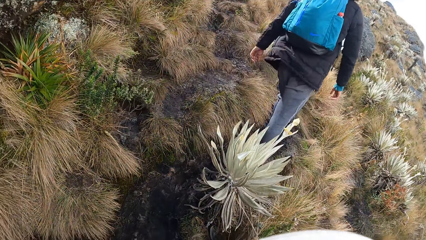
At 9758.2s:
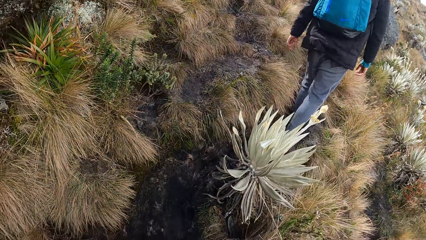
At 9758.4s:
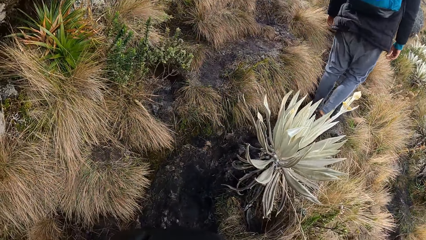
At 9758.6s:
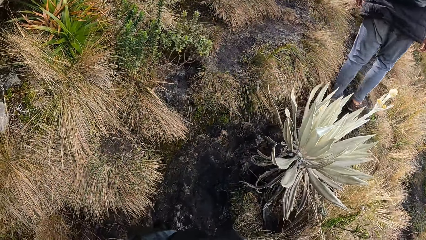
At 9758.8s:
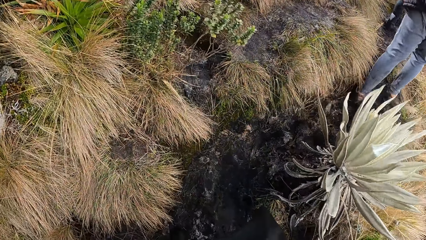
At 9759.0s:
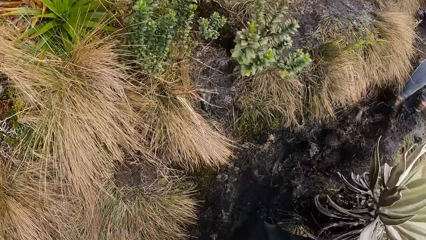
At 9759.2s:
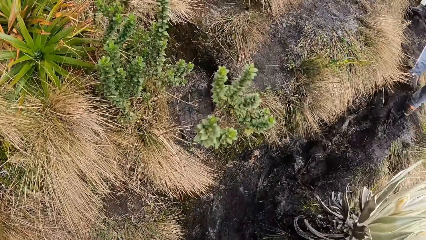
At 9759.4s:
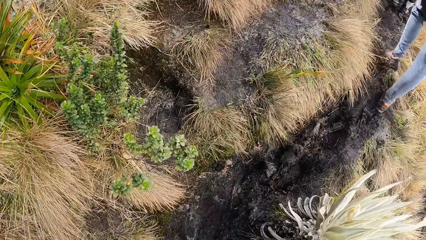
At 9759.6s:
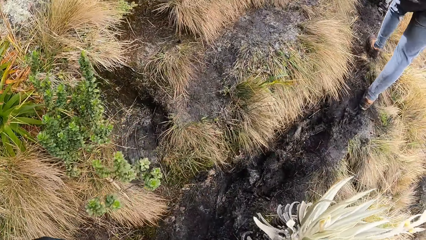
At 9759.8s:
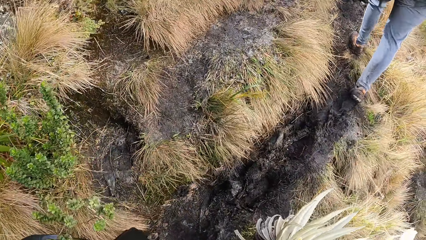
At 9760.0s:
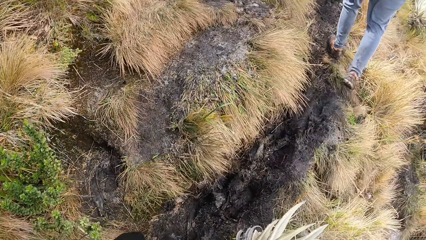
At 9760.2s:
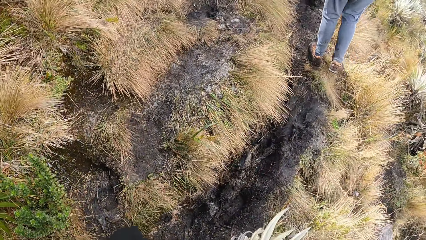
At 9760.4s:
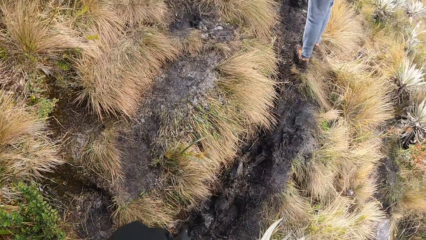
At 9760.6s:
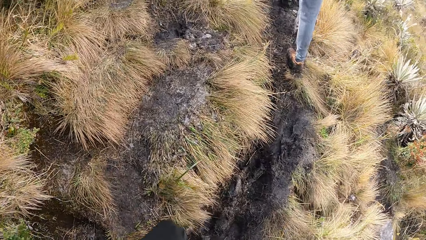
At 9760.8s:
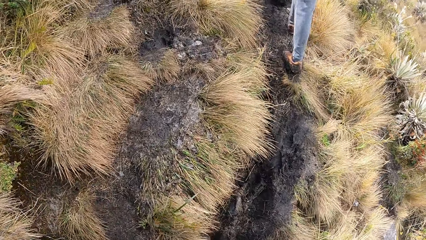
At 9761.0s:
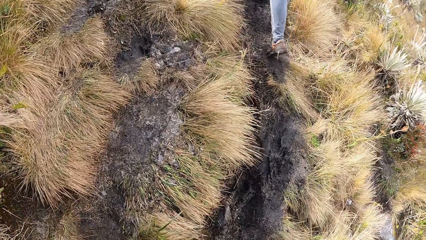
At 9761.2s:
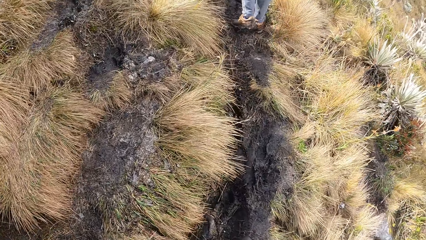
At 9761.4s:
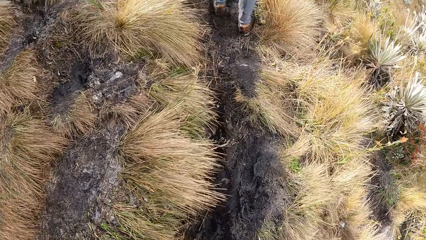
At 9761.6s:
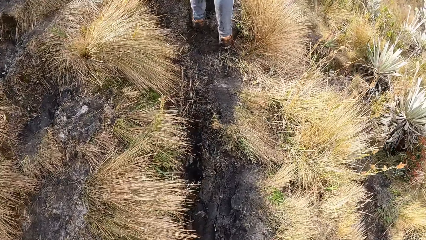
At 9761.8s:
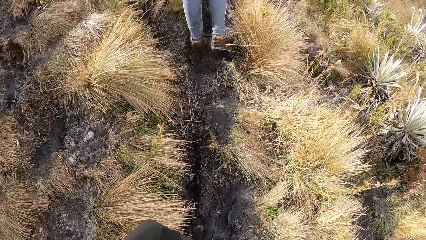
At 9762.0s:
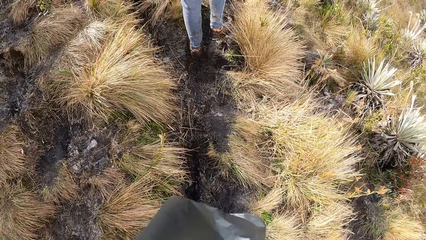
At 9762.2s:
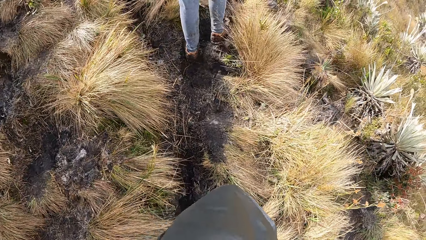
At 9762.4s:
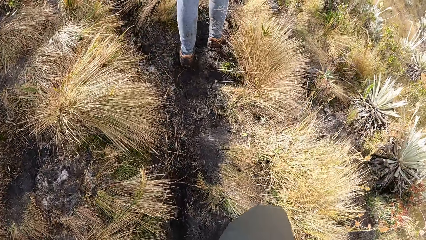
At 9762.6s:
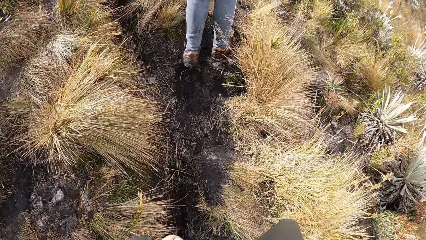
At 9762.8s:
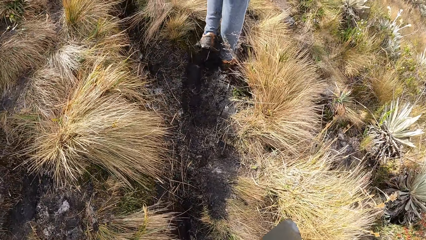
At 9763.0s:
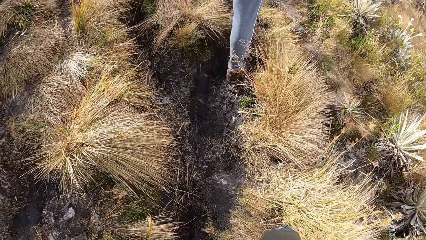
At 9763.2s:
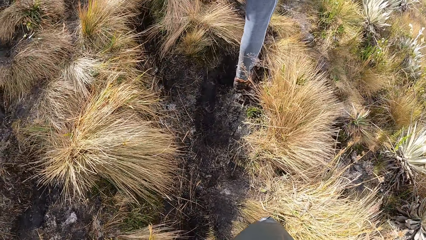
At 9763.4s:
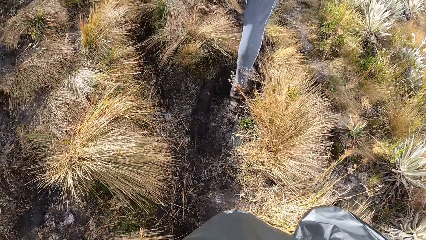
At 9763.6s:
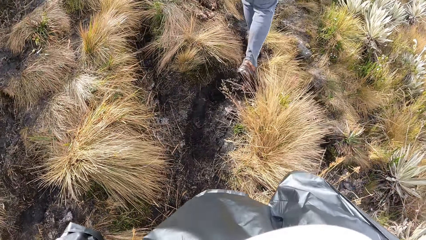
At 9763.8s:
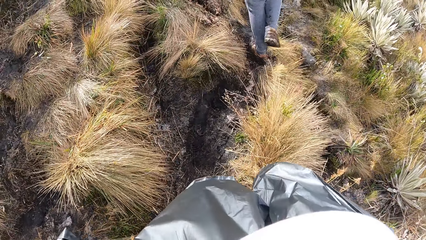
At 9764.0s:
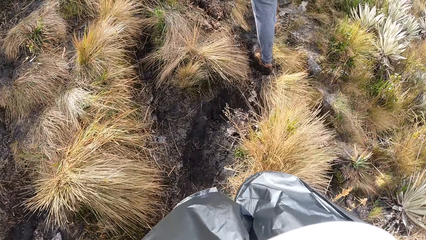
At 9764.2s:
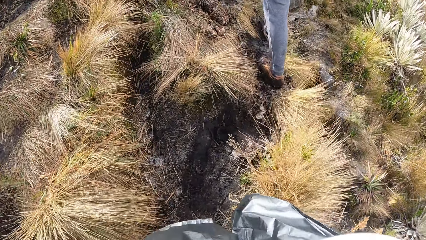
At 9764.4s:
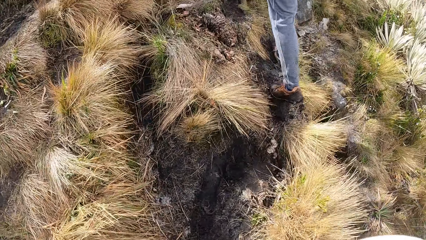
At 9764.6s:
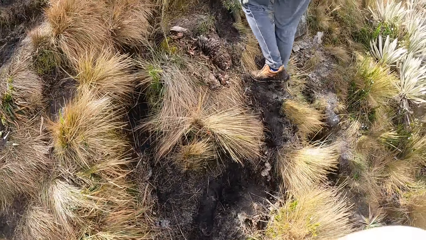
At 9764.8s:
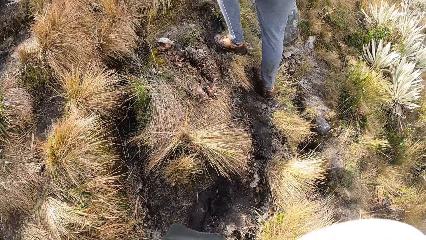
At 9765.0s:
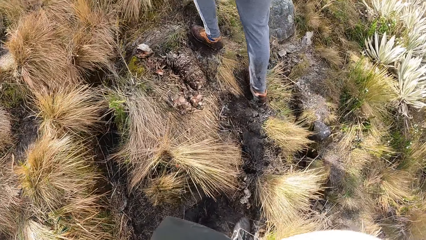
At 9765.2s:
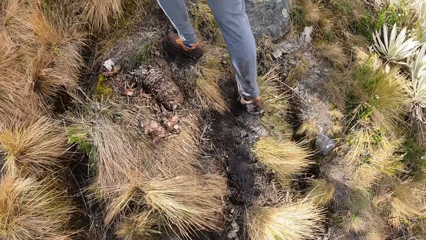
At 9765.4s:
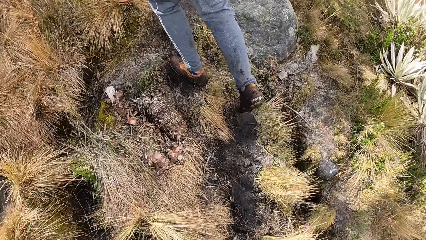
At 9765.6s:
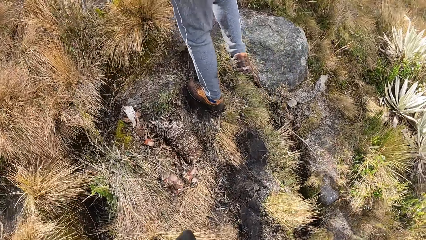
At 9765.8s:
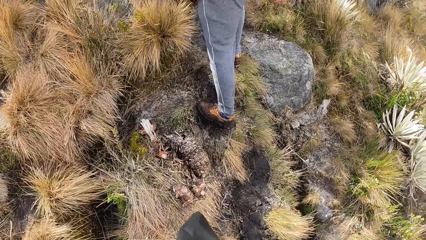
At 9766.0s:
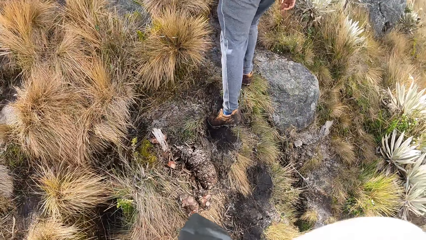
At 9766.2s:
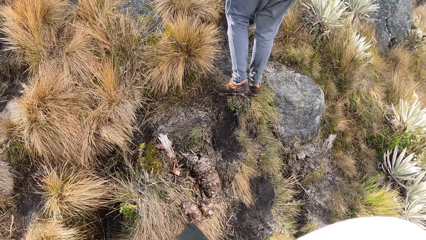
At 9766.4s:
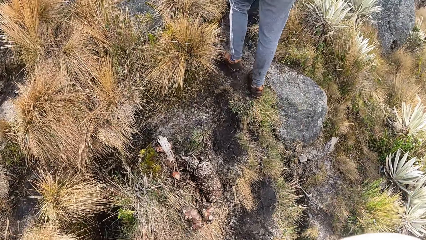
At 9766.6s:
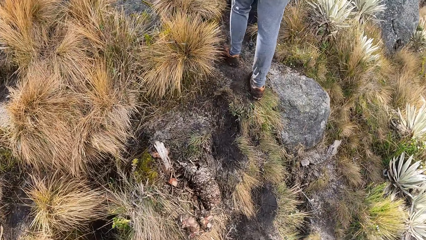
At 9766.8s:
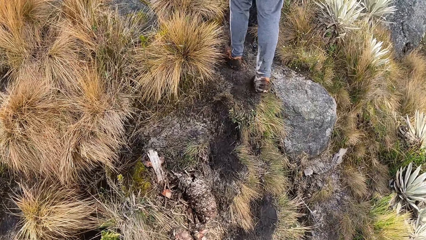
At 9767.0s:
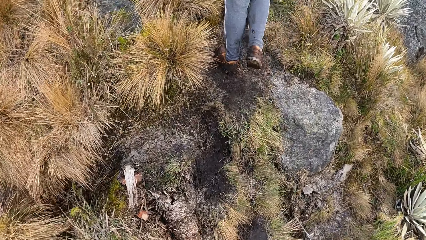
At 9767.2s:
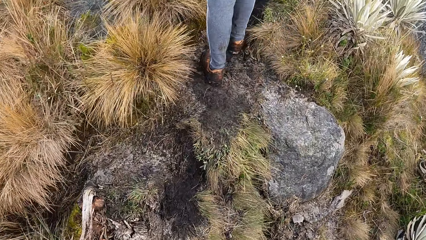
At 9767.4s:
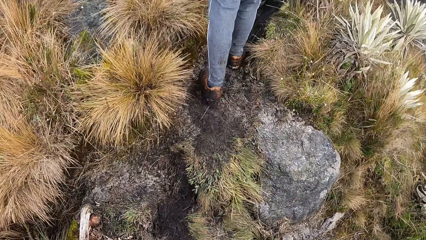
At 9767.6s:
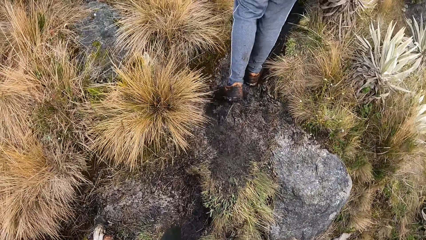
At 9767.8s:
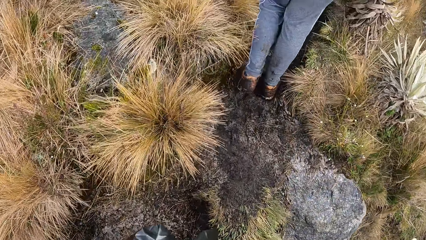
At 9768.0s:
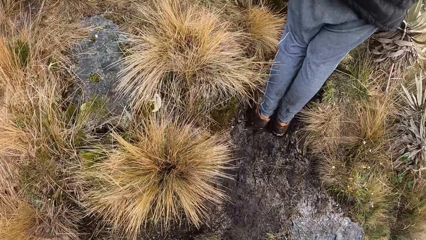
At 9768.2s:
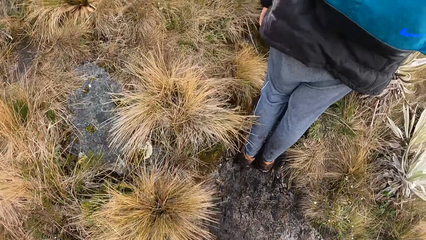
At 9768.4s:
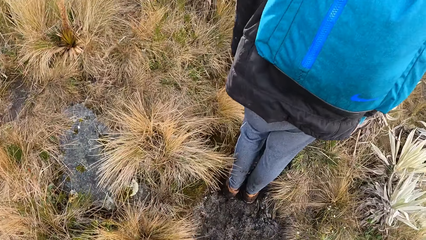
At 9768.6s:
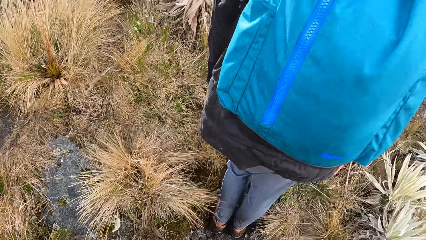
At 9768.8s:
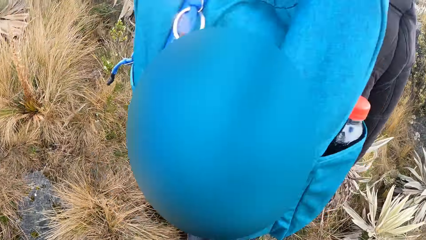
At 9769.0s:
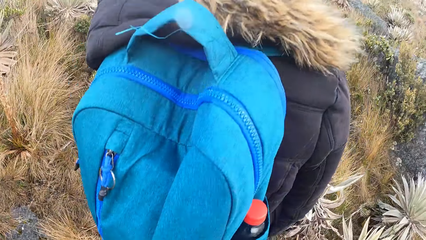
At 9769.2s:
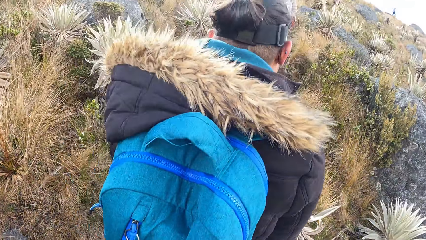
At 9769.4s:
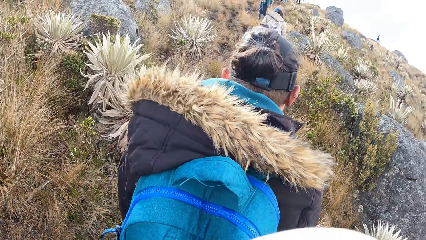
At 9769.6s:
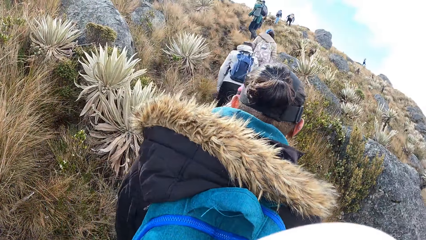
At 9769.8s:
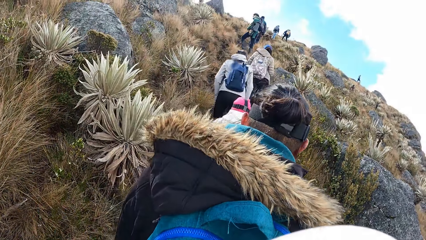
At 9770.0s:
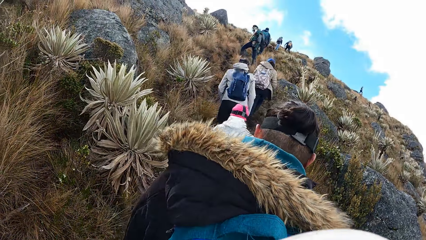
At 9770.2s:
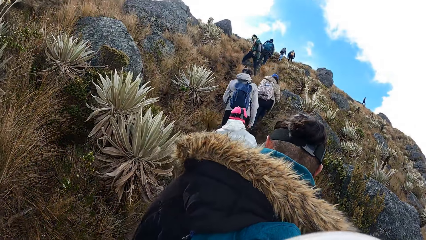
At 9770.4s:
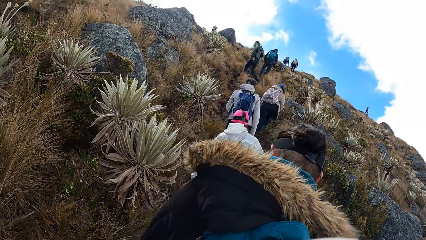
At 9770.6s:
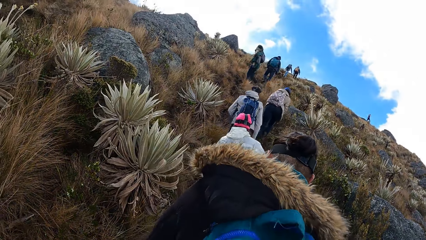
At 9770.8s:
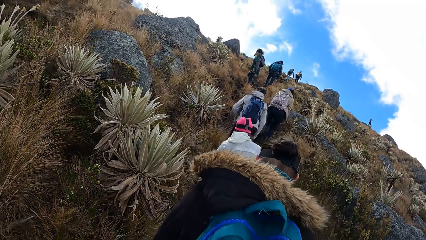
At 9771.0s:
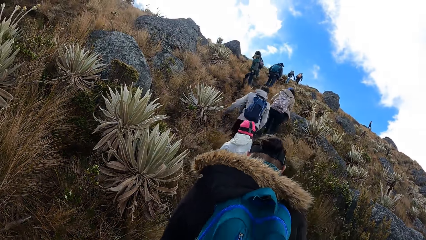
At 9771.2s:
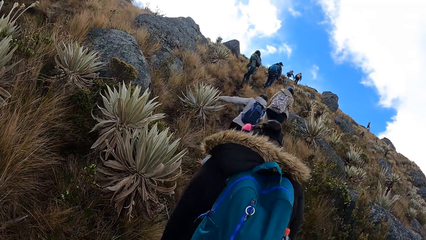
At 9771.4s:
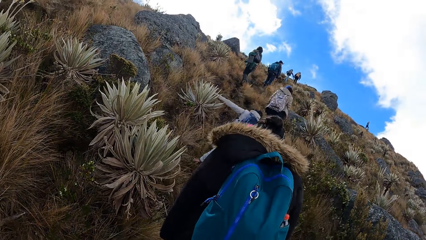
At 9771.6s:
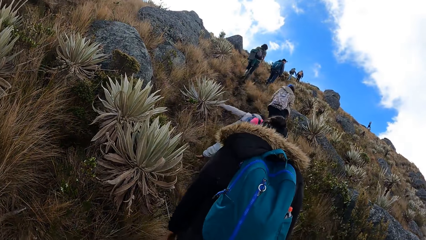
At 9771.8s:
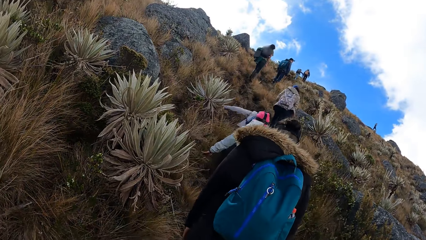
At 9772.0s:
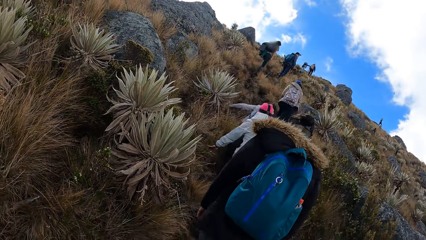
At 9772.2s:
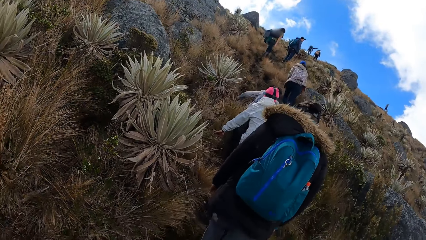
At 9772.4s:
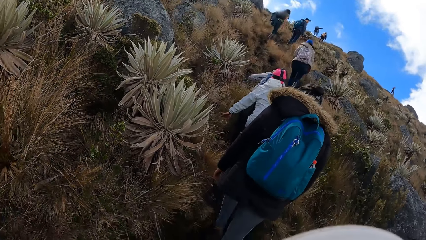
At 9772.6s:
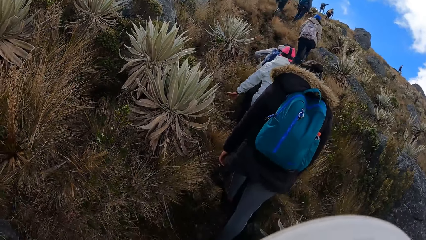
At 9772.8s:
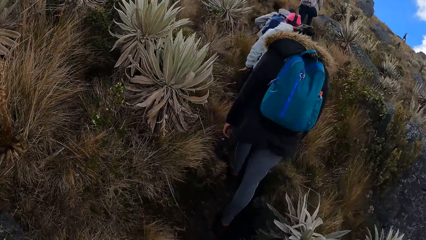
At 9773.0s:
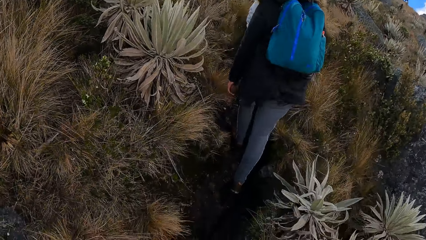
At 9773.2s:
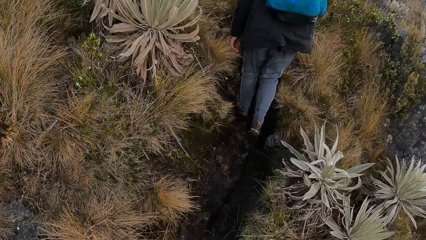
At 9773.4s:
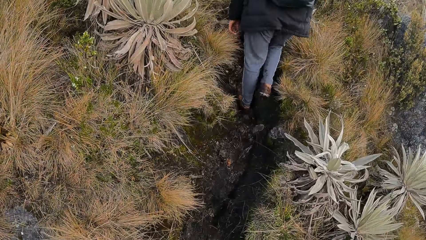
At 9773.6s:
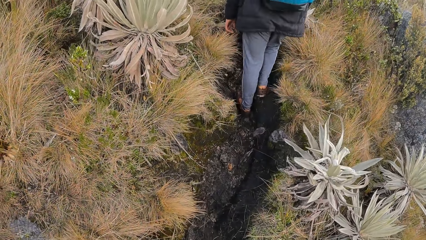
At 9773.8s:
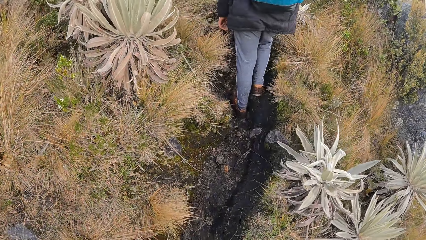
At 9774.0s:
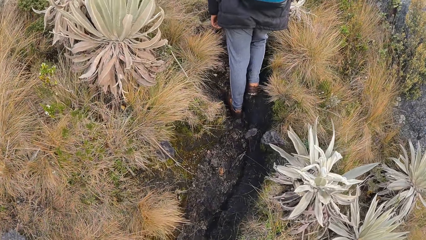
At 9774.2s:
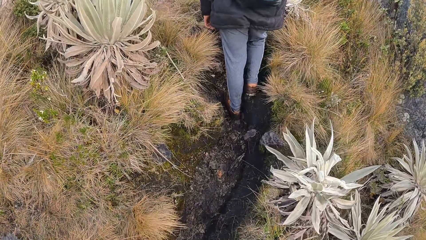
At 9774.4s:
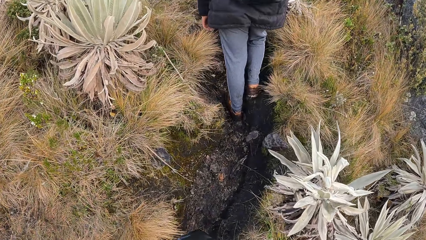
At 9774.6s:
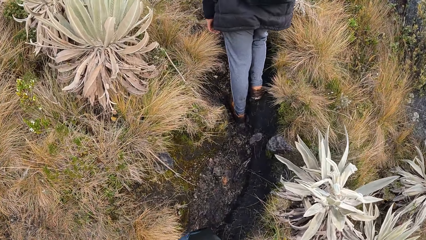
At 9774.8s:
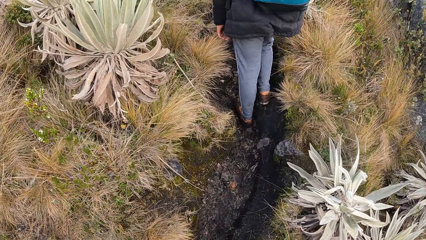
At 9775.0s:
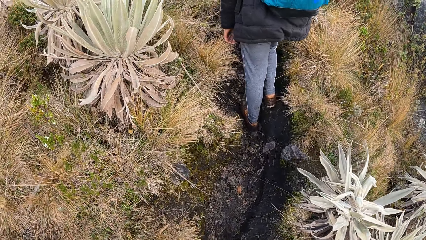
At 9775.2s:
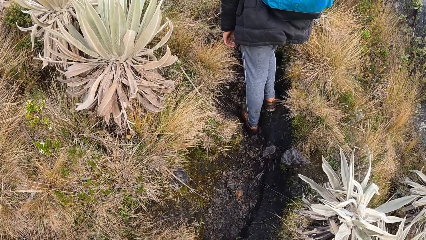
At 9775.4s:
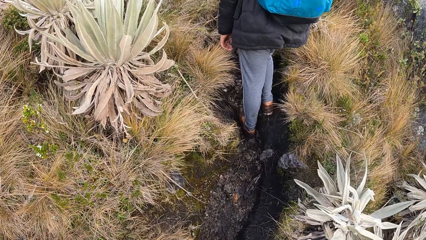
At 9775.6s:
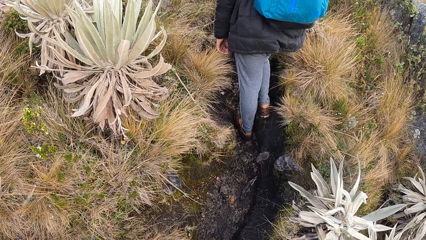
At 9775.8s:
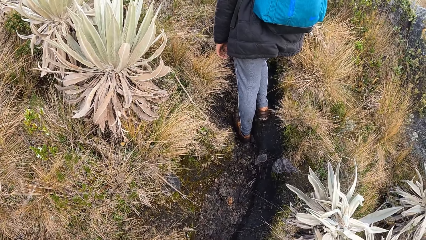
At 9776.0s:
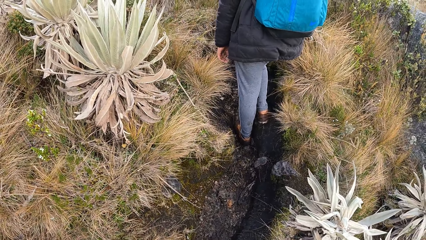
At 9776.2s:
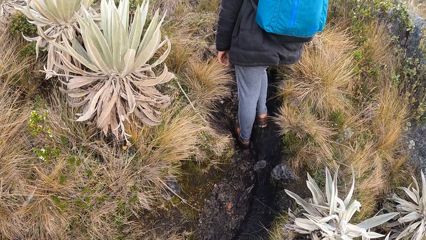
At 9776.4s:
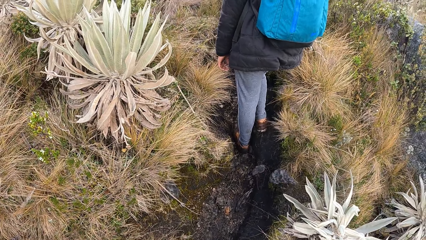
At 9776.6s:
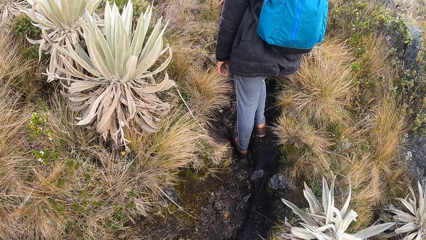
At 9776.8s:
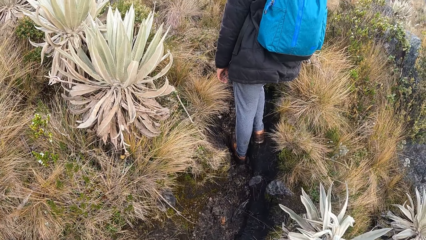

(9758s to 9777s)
The camera wearer walks up the hill. They look around. They do something.
